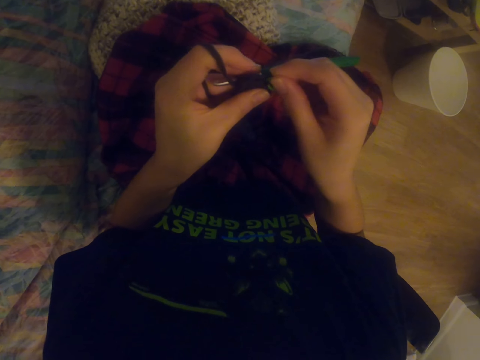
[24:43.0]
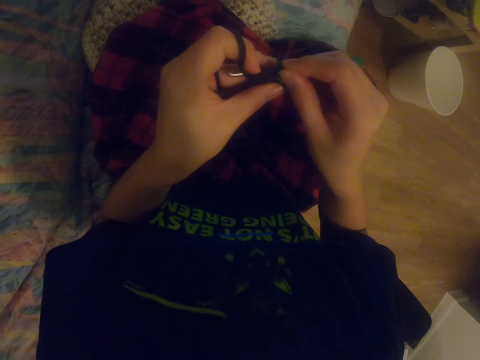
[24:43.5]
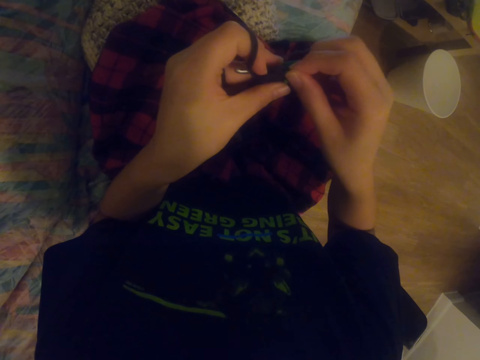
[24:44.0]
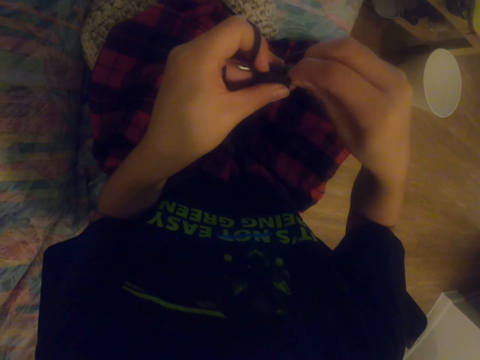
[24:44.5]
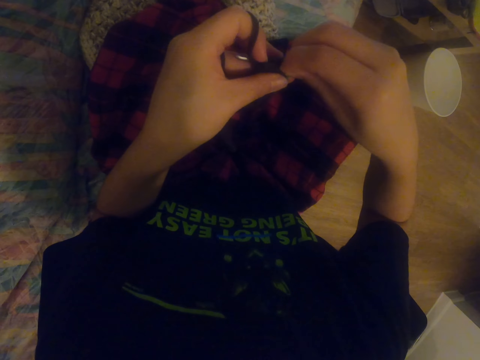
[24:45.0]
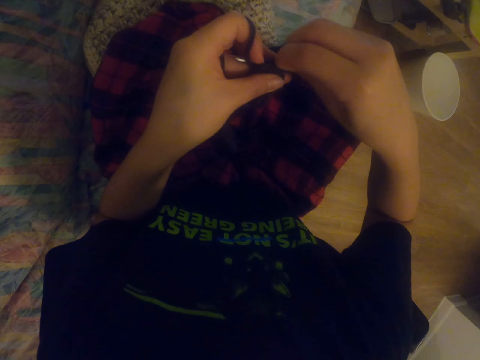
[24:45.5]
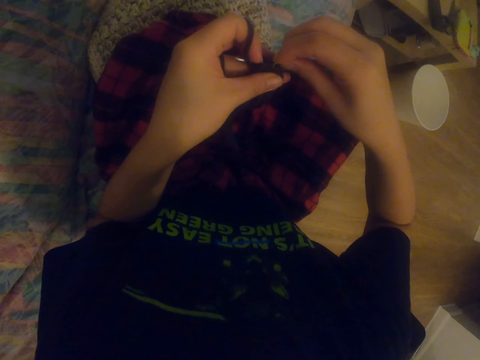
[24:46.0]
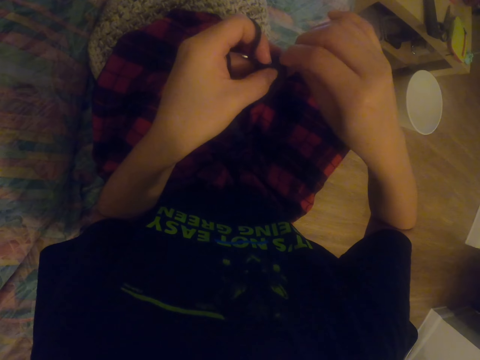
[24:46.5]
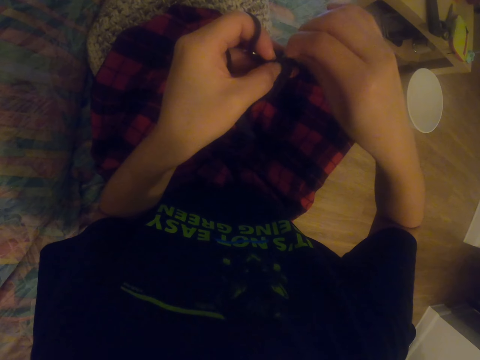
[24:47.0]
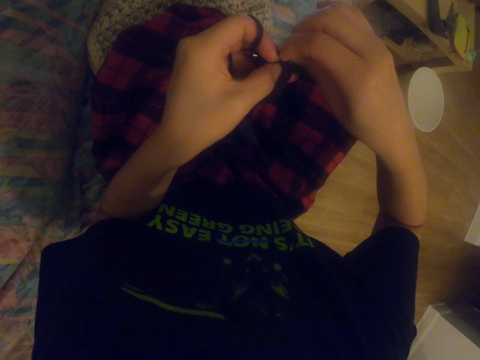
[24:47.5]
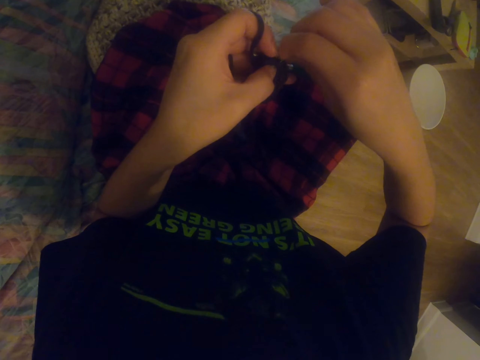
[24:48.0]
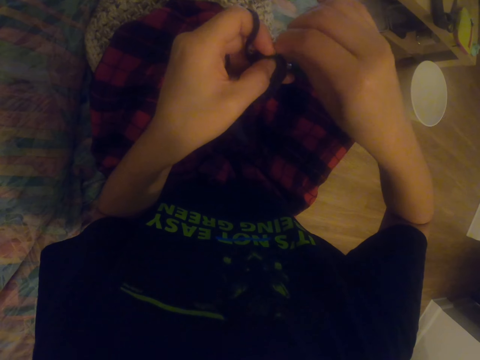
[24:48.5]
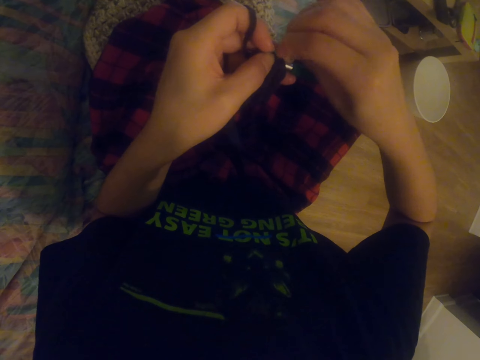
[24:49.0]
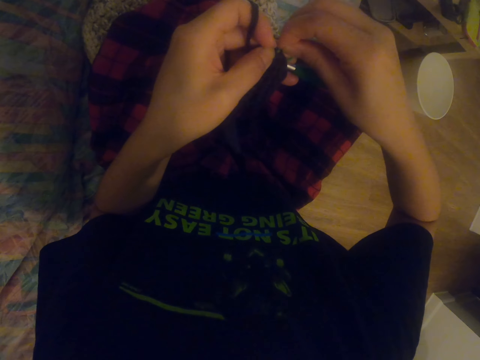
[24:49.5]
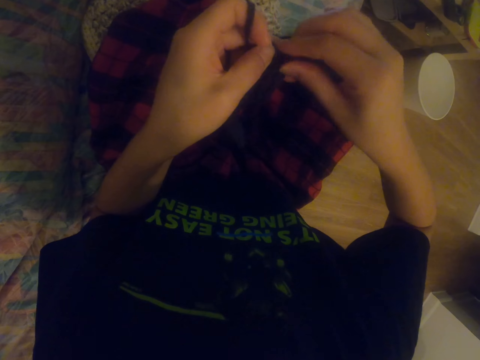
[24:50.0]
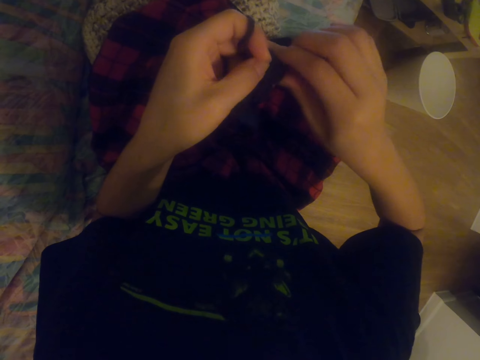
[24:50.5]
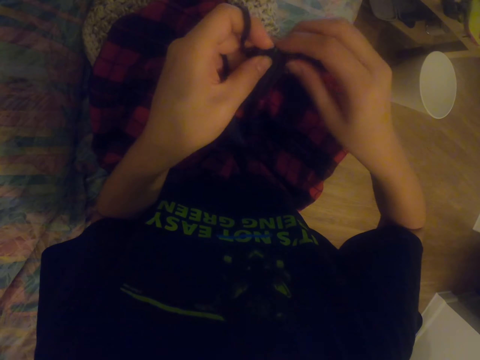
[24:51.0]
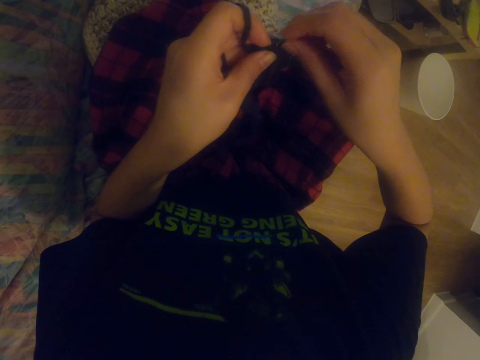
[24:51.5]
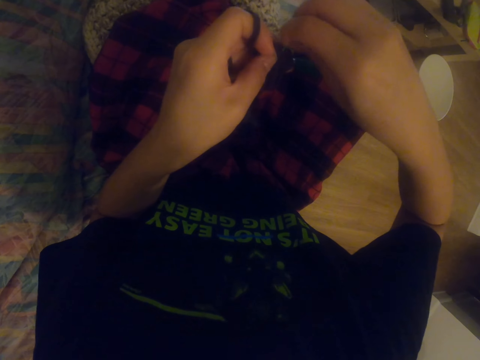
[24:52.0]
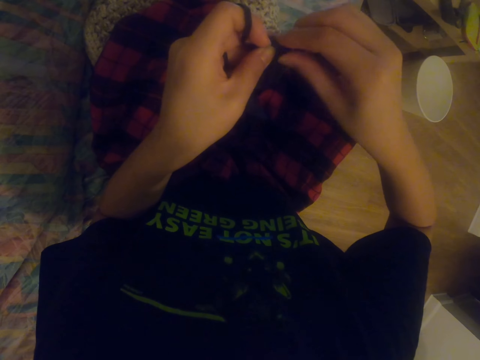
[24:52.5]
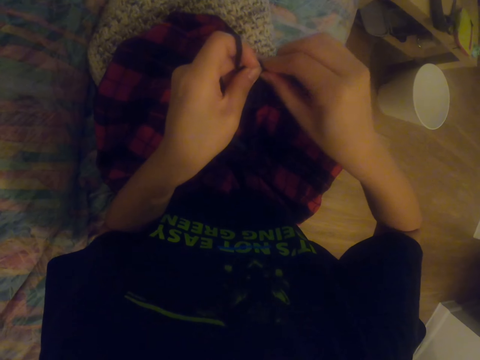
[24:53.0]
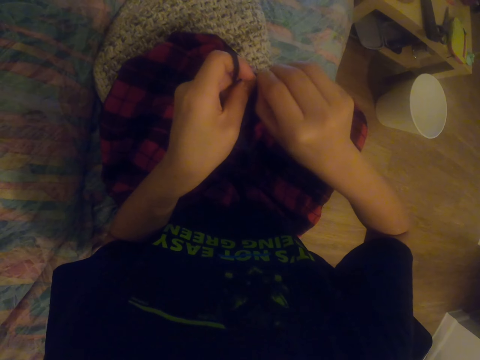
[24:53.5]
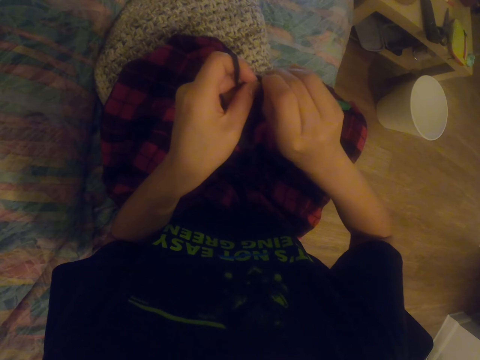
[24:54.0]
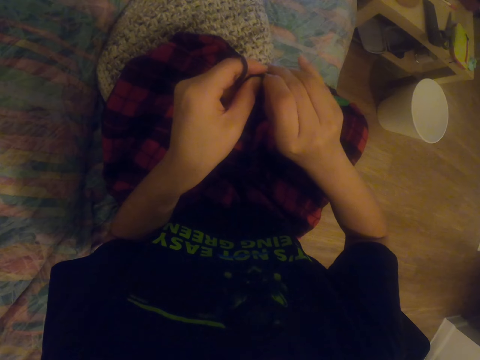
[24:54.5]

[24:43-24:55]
The camera wearer holds the crochet hook. They attach the ribbon on the sock. They fix the wool on the fabric.

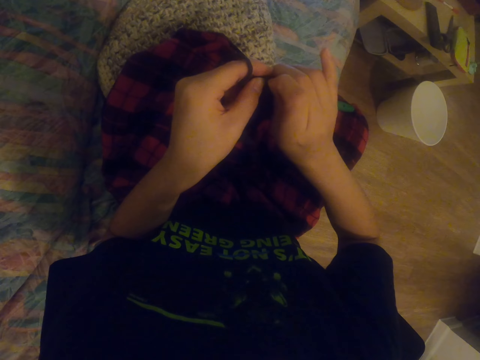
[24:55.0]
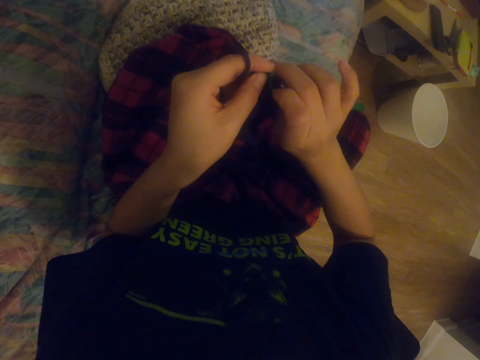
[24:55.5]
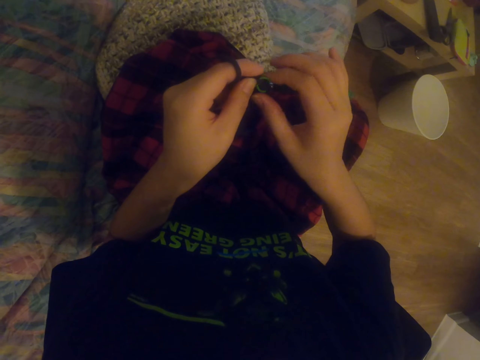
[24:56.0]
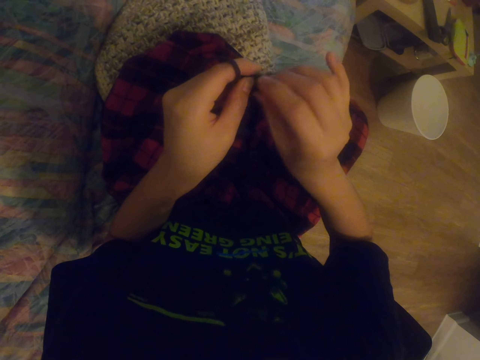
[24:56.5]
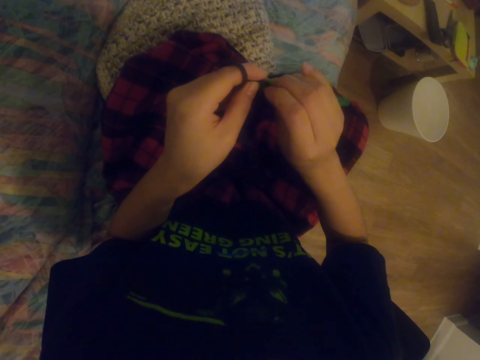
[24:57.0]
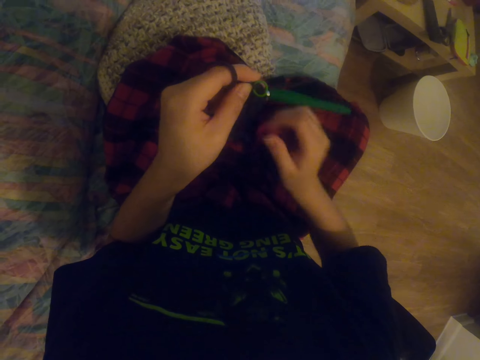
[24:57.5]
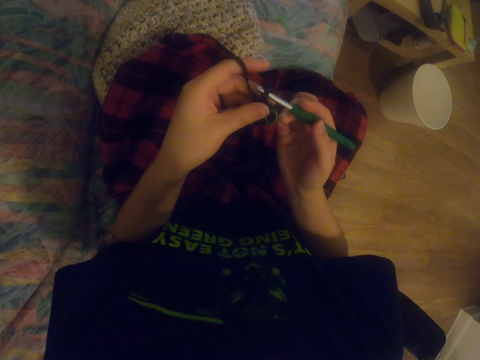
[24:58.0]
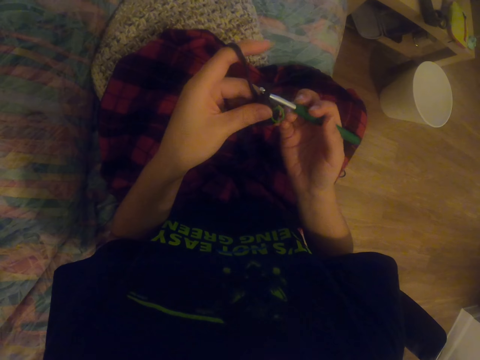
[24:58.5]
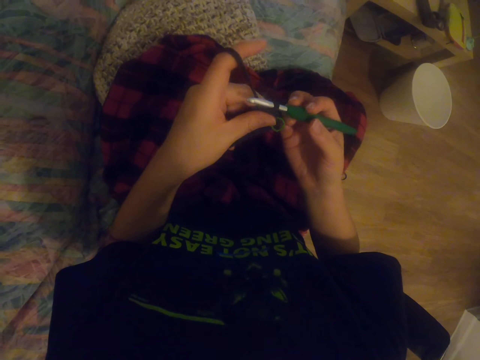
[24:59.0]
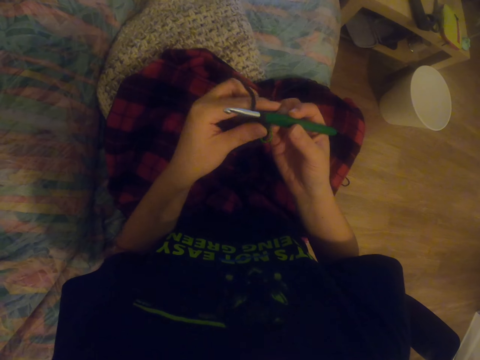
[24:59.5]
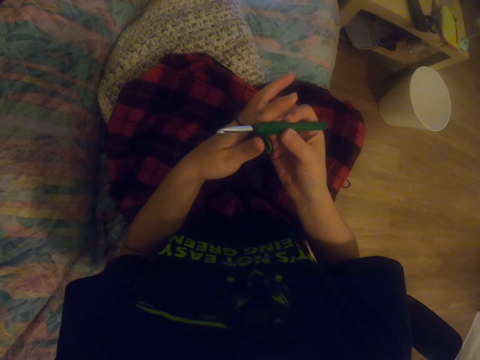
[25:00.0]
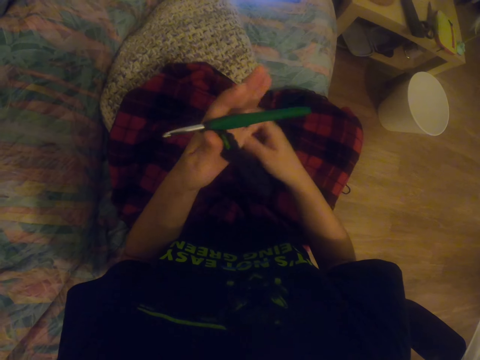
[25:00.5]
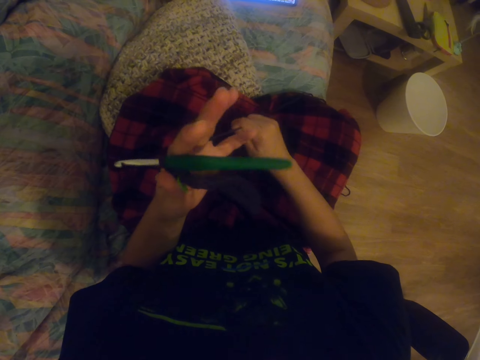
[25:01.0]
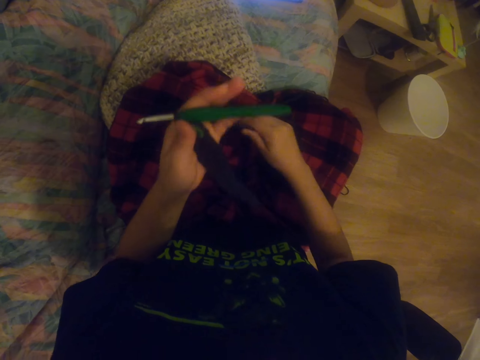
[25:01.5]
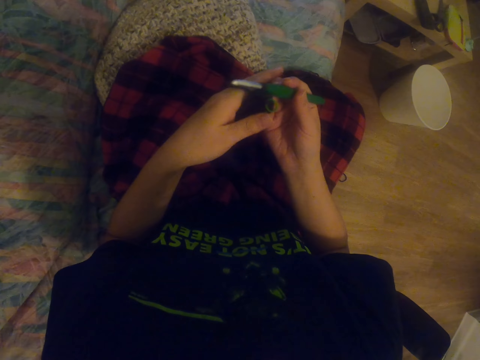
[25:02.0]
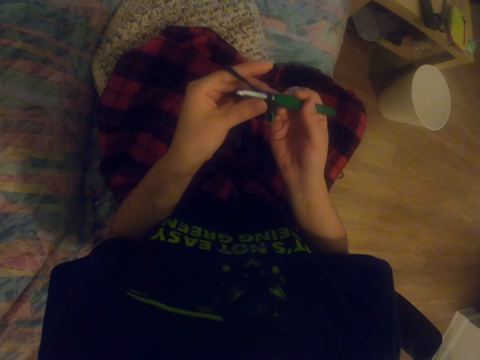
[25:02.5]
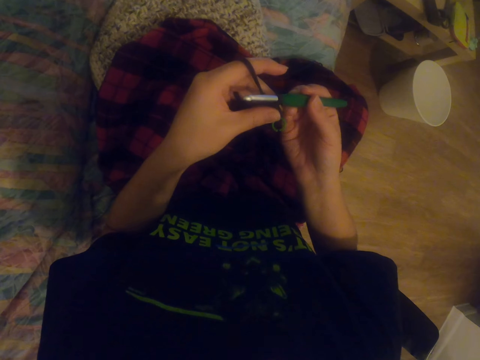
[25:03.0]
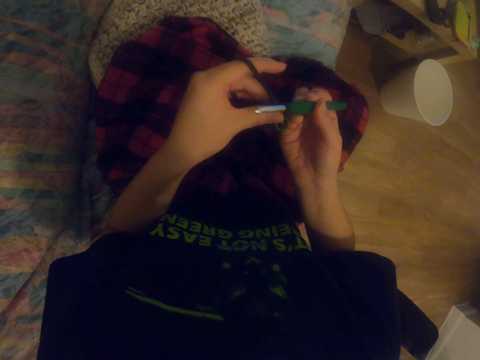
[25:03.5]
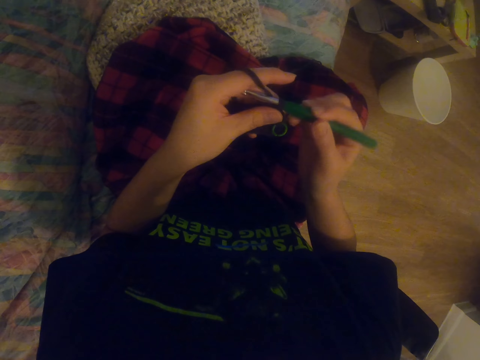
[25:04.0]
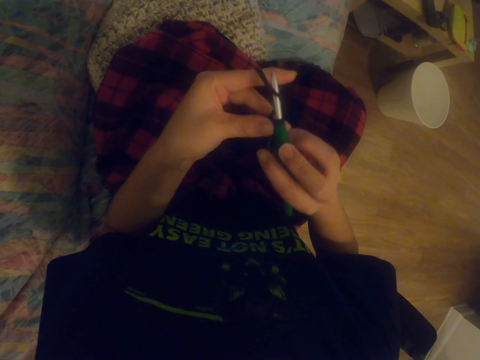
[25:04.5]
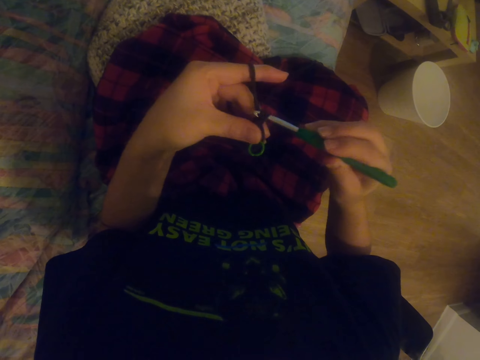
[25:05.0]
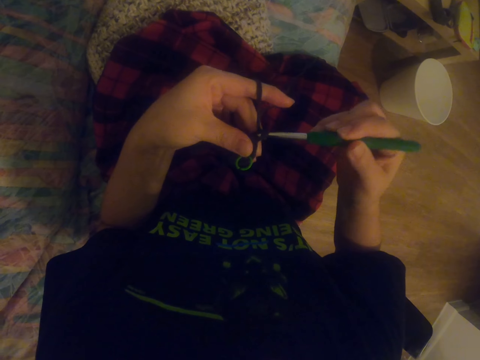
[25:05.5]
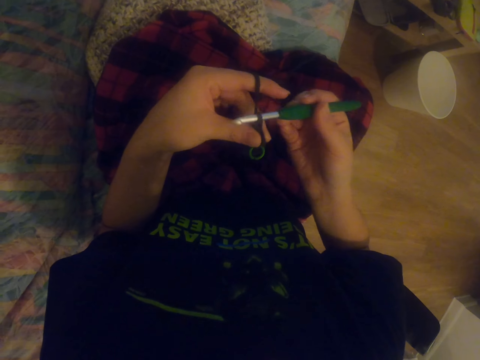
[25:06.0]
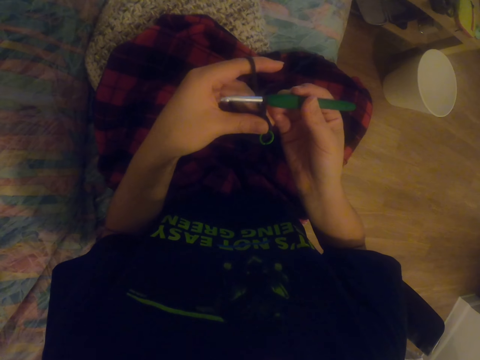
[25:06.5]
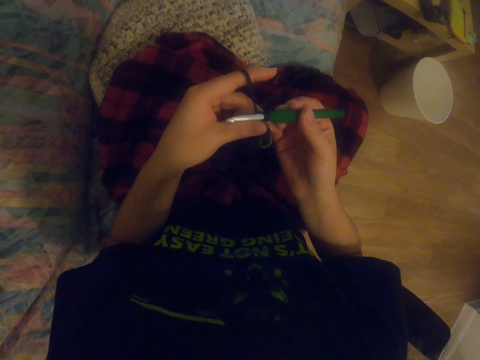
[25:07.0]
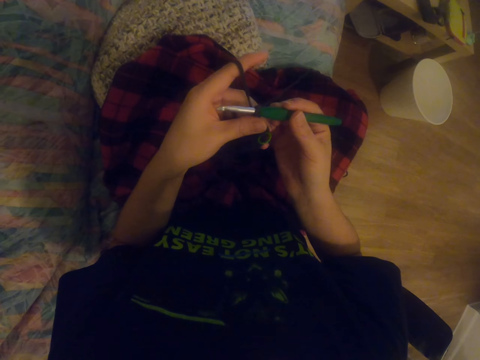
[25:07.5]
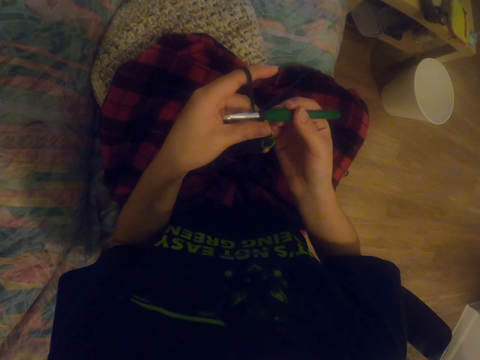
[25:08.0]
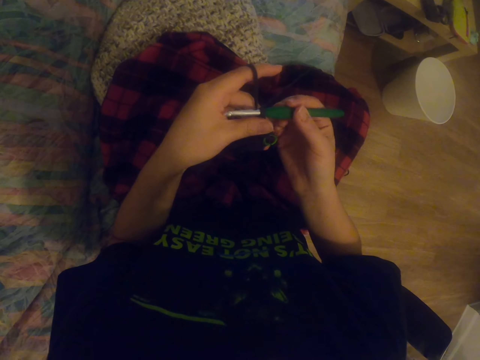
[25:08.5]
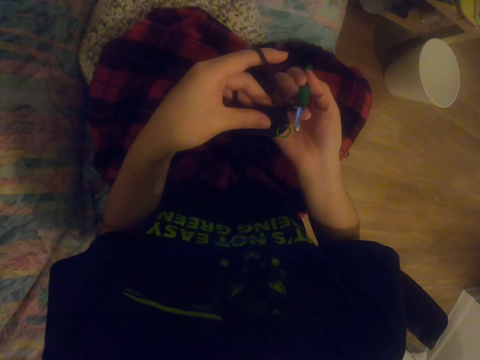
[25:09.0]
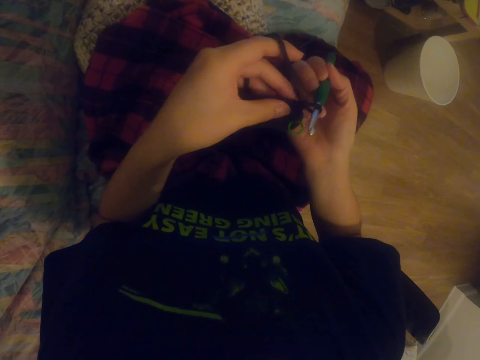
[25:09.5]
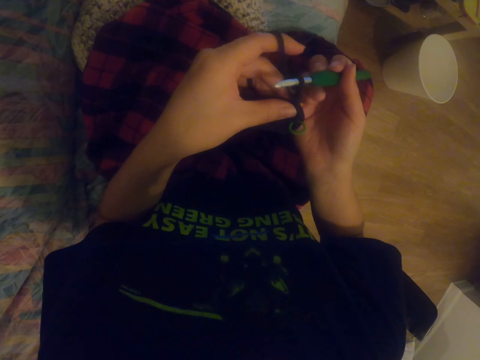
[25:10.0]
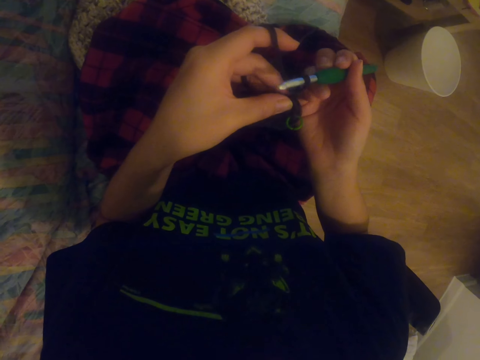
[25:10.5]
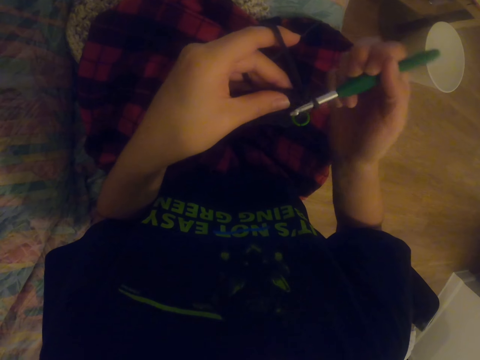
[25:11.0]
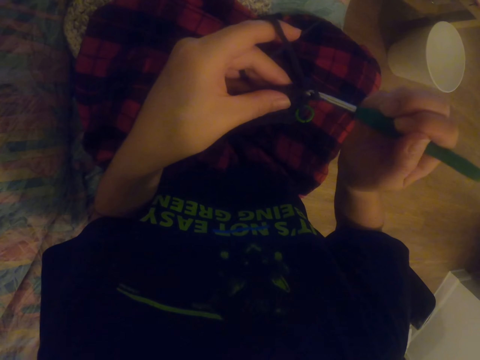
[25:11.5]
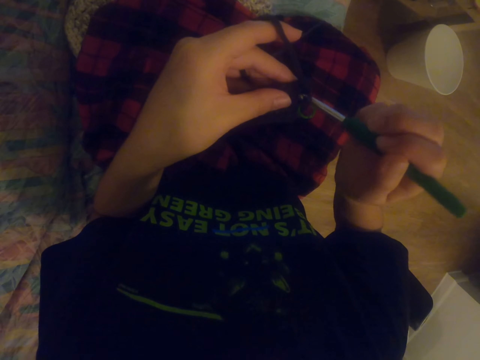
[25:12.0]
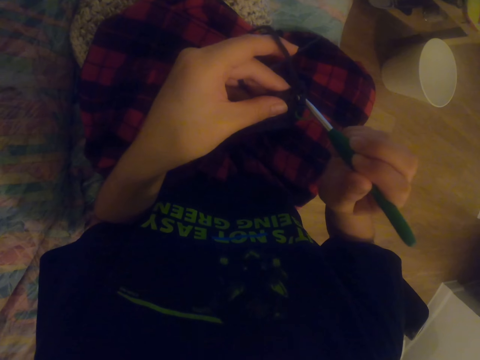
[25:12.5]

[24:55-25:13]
The camera wearer attaches the ribbon on the sock. They pull the knitting wool. They knit the sock with the knitting needle. They knit the sock with the knitting needle again.
